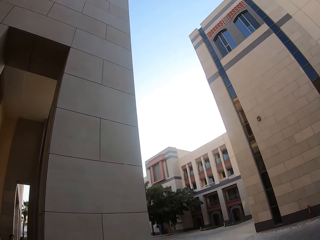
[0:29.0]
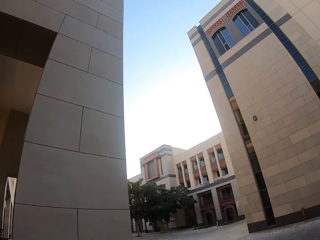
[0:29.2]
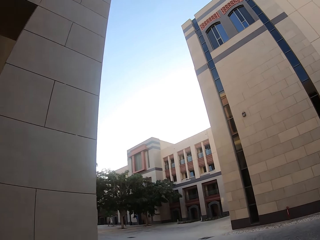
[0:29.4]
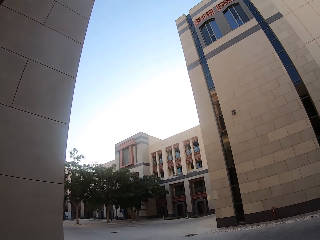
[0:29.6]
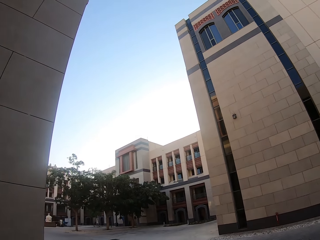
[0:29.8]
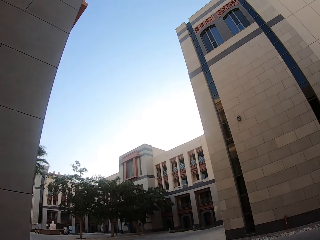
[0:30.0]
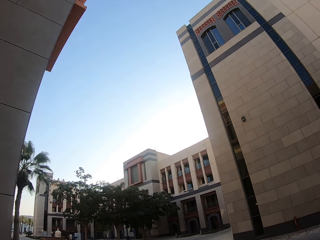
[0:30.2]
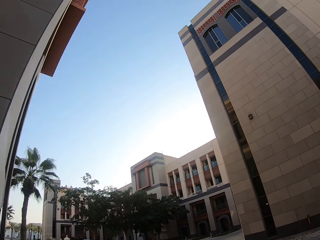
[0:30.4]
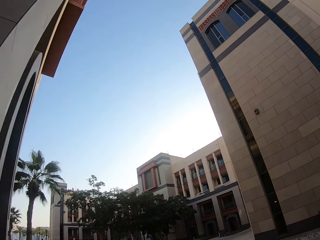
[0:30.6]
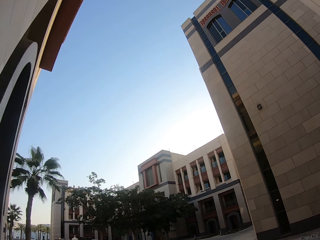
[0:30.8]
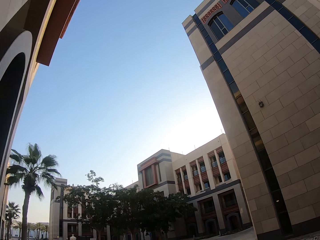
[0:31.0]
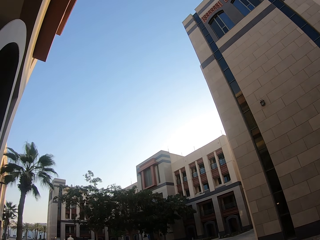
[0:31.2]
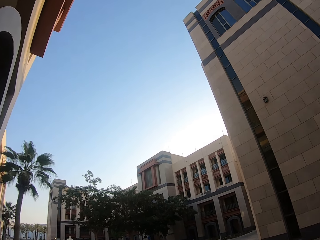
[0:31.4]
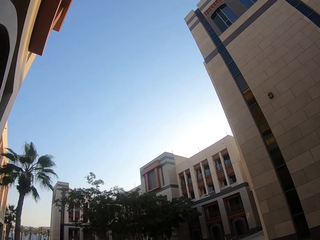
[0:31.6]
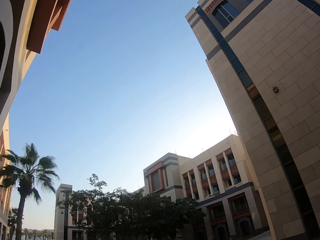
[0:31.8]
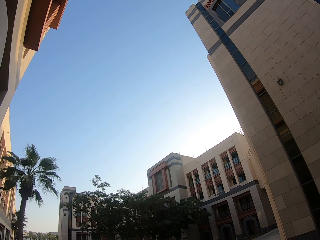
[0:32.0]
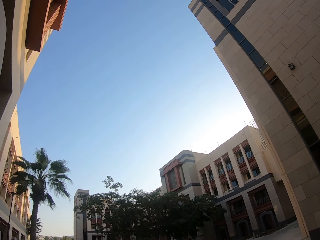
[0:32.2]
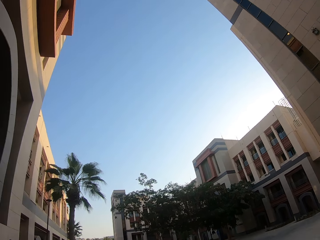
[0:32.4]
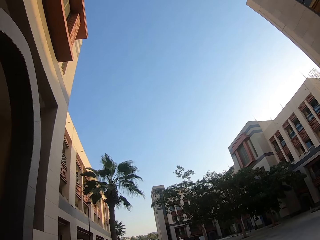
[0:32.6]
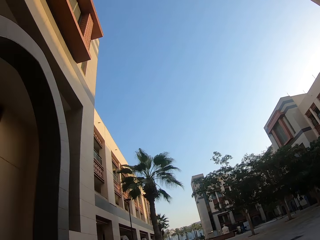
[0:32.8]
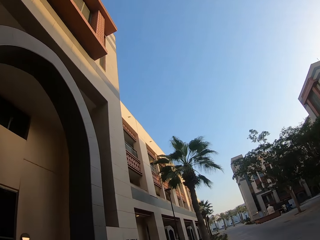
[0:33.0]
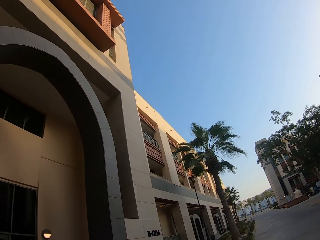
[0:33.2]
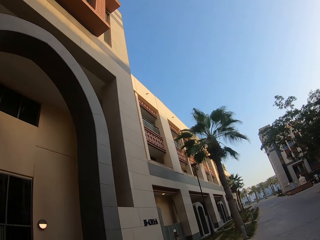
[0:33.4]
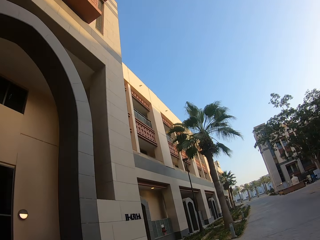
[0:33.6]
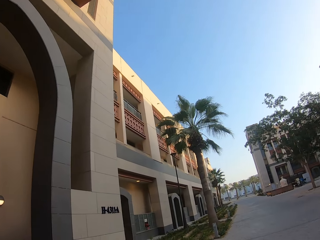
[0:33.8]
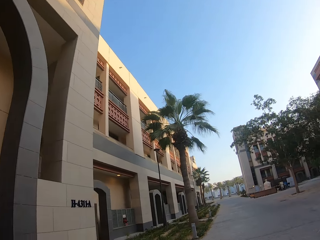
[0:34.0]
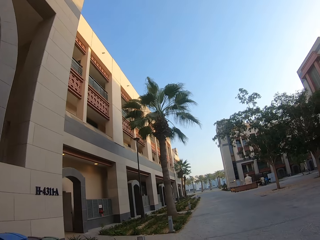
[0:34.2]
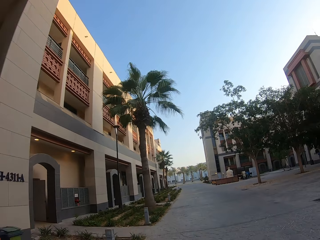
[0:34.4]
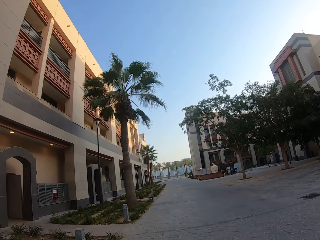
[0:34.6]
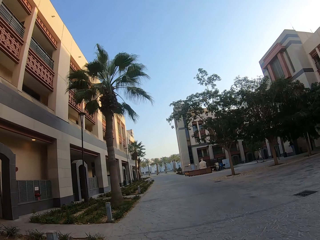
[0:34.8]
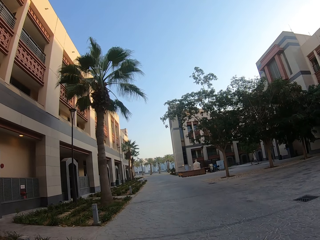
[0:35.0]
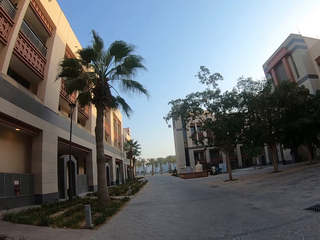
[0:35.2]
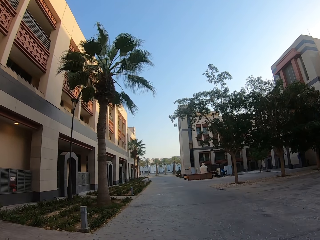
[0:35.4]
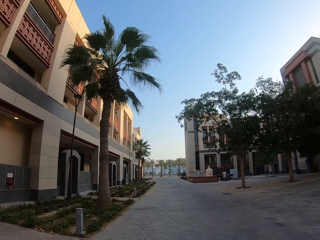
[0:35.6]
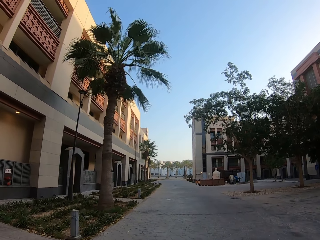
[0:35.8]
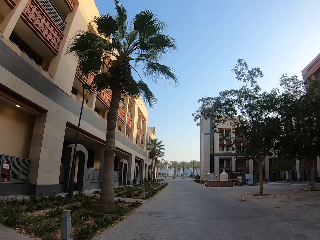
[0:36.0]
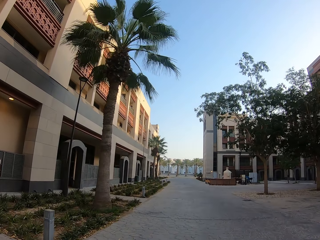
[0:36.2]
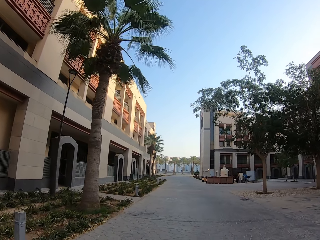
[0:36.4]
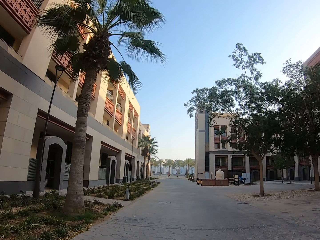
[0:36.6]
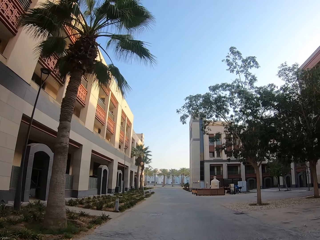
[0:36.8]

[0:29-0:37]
The camera wearer rides a bicycle.

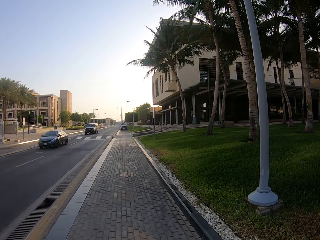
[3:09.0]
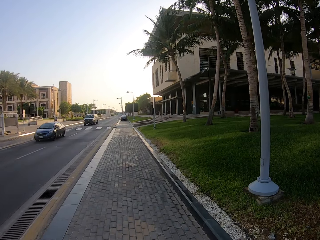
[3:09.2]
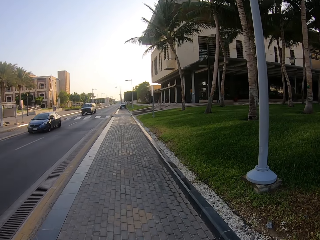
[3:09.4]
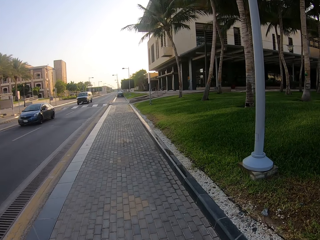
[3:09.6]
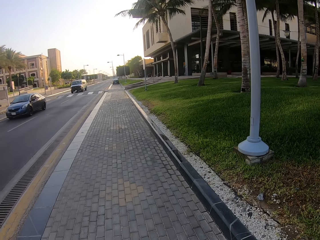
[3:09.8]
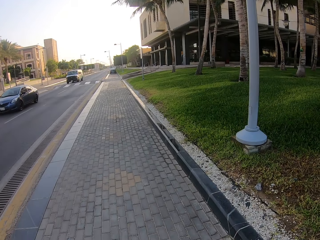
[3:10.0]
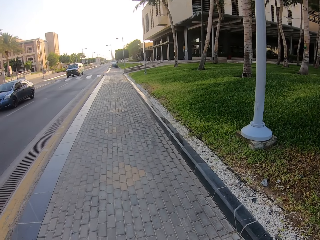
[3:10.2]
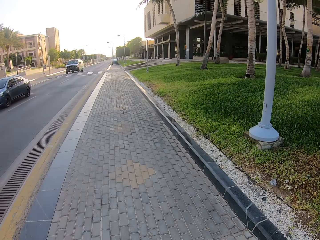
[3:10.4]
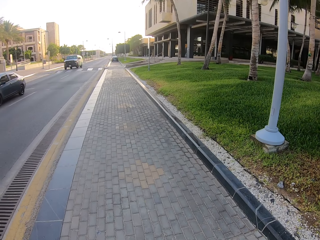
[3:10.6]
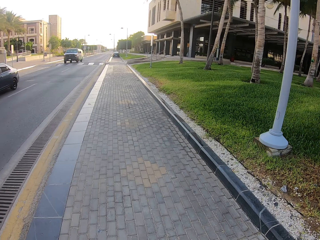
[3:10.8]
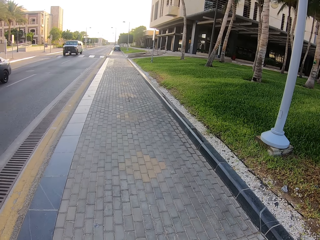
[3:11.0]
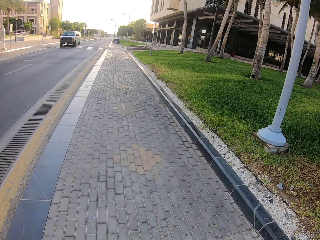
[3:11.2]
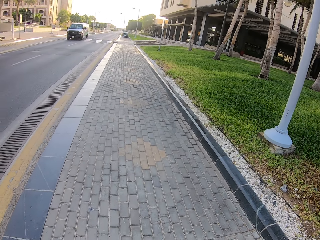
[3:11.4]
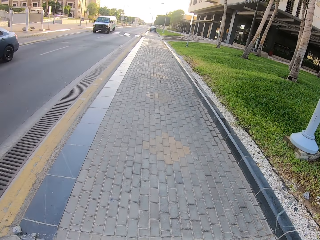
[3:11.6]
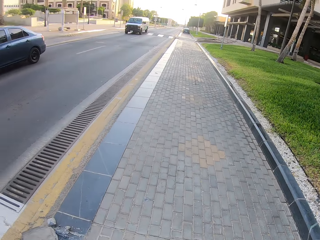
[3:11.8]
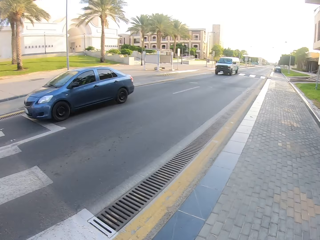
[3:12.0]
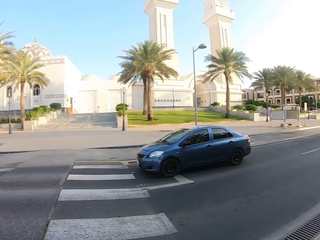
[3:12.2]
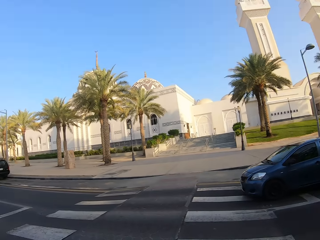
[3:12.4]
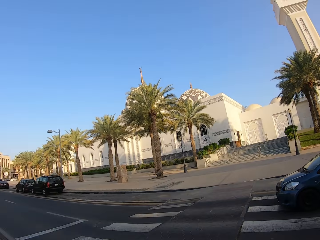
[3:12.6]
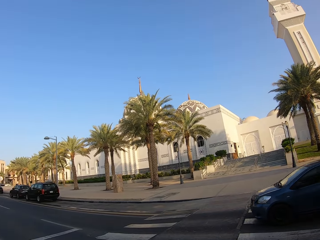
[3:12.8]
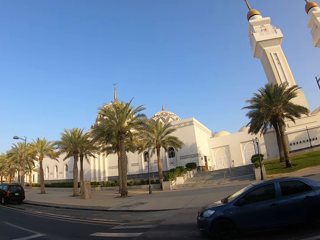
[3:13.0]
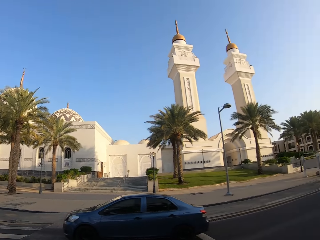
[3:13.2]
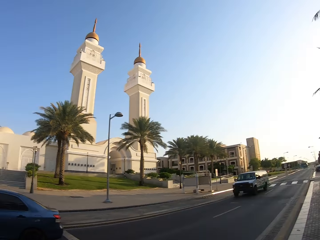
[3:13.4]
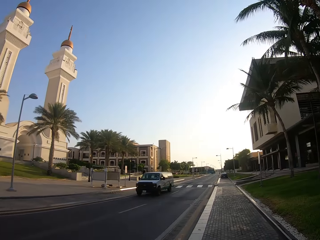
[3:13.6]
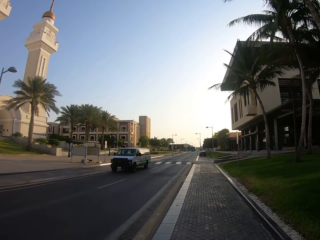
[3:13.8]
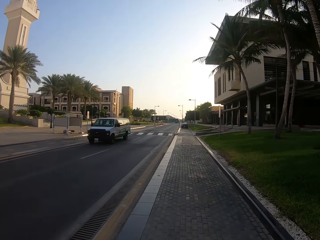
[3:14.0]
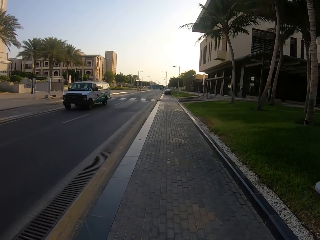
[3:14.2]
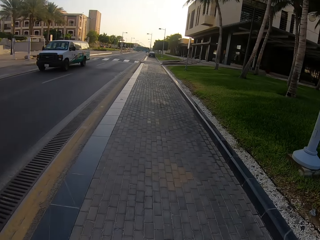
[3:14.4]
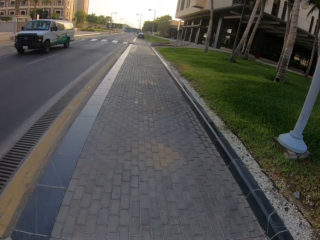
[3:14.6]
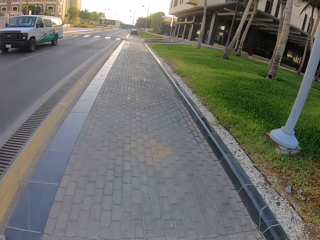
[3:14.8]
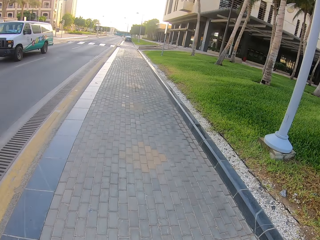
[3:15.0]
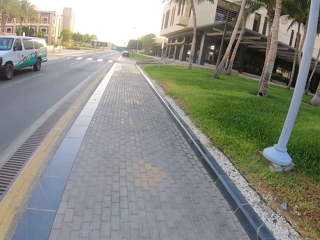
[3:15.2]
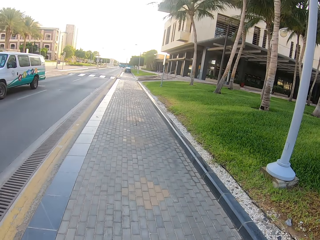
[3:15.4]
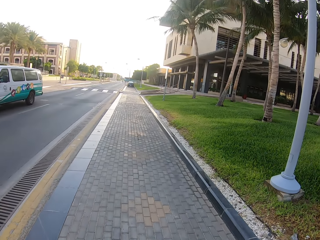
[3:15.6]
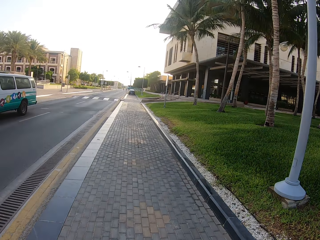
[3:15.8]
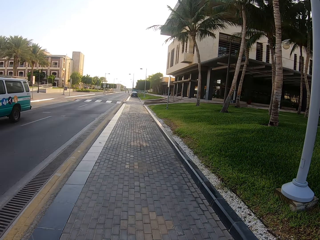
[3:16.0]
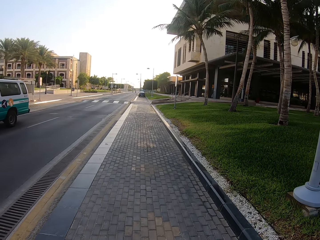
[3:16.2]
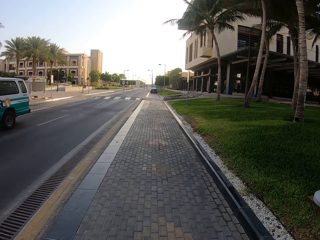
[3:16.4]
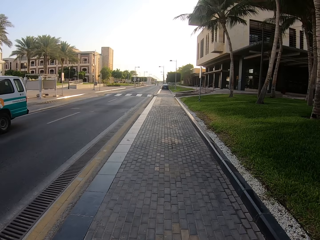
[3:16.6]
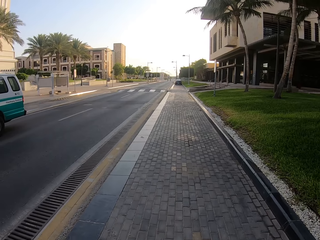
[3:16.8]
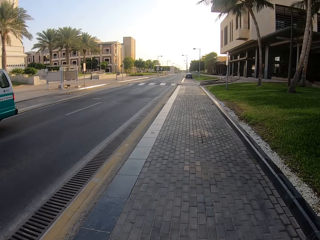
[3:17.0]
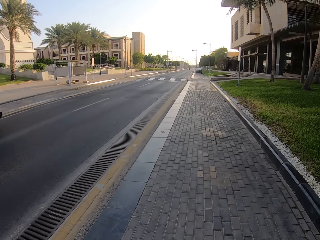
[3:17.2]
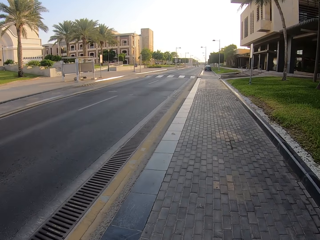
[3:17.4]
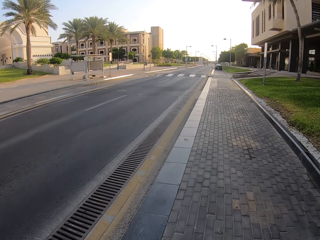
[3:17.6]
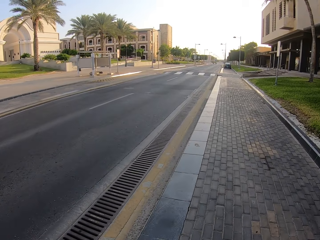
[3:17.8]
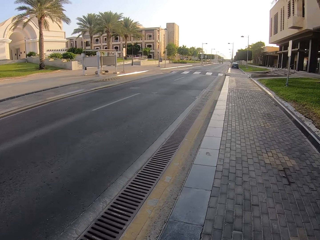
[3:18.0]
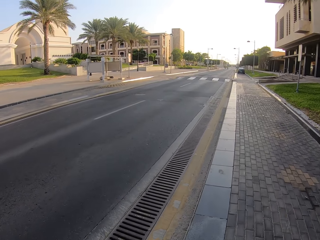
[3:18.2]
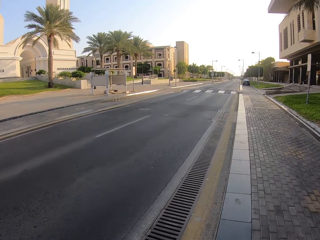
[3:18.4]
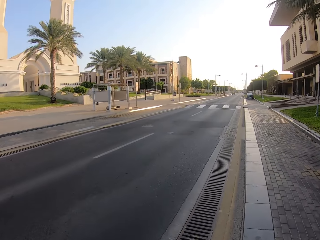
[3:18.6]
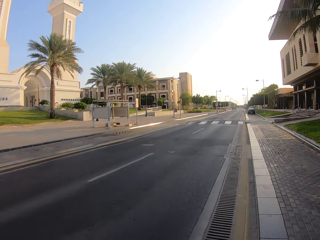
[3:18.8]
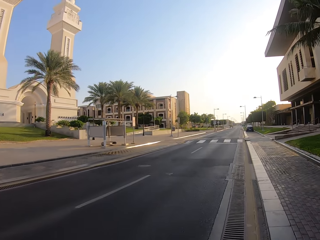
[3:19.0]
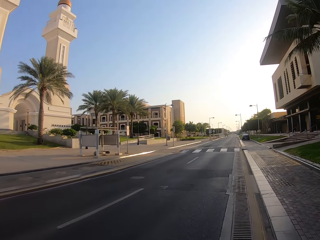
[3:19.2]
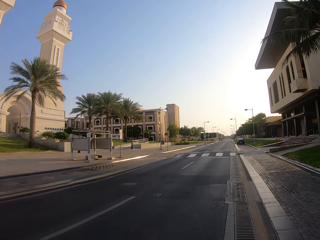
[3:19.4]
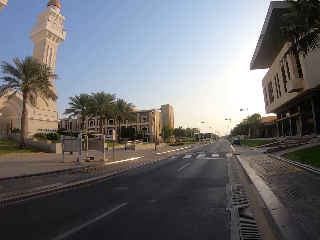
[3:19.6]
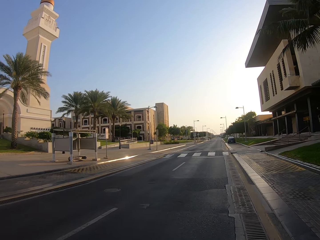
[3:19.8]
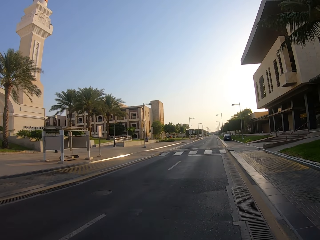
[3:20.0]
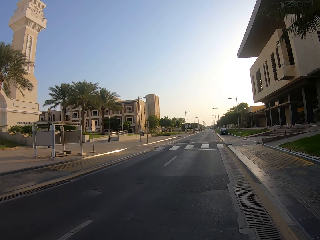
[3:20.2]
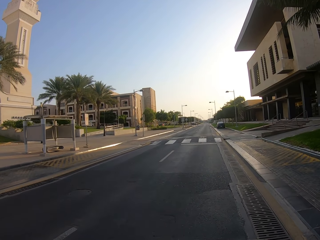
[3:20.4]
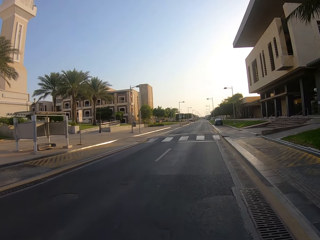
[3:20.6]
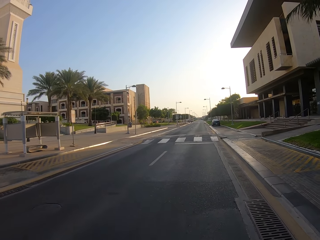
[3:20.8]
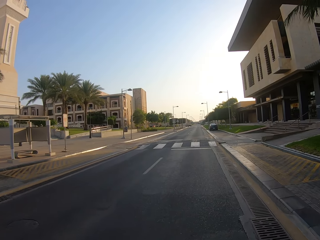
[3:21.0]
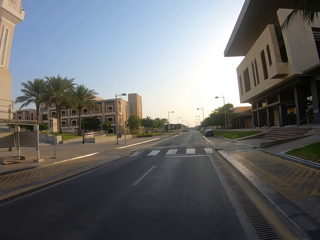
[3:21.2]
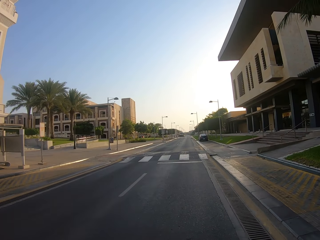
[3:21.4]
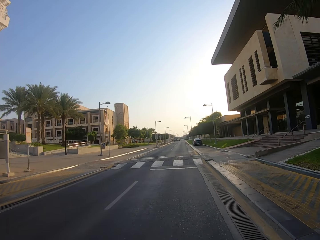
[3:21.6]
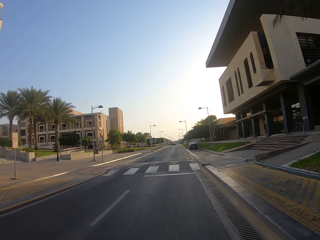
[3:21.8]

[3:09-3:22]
A car drives past the camera wearer. A bus drives past the camera wearer. The camera wearer rides the bicycle.
